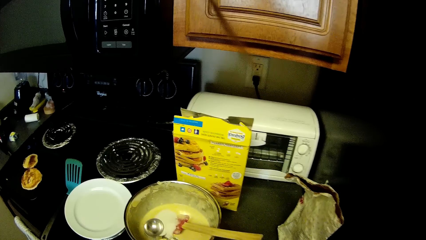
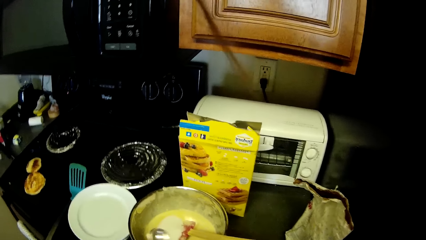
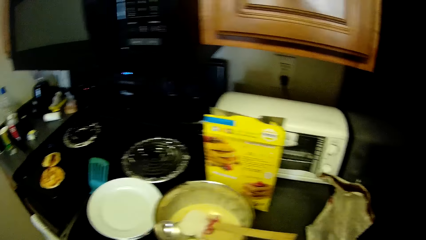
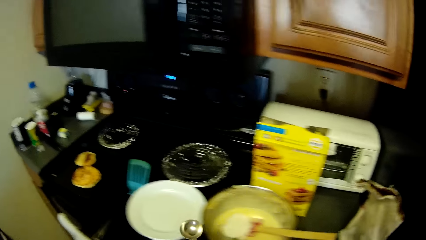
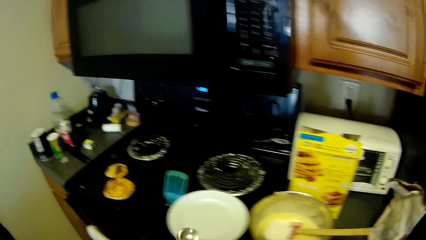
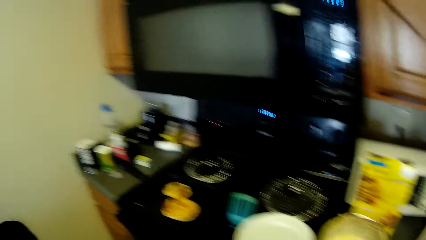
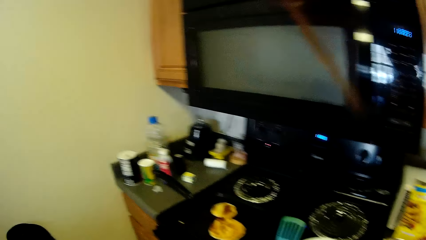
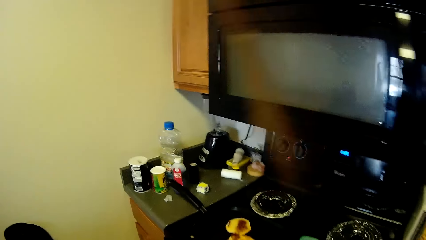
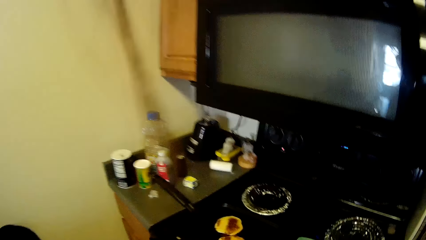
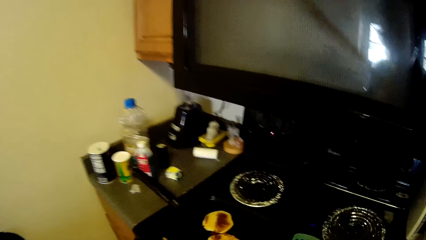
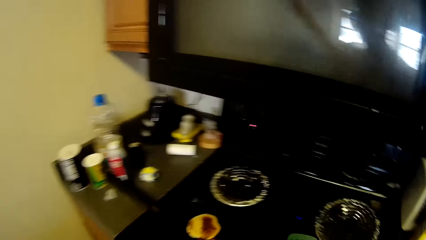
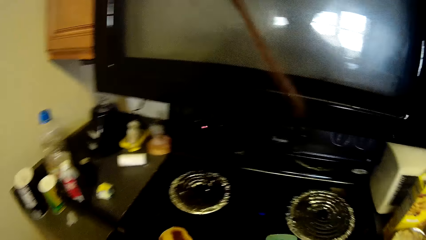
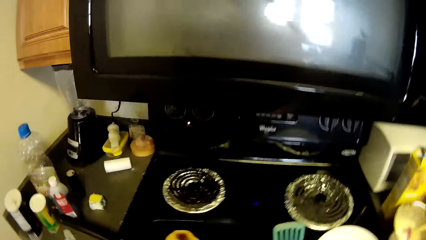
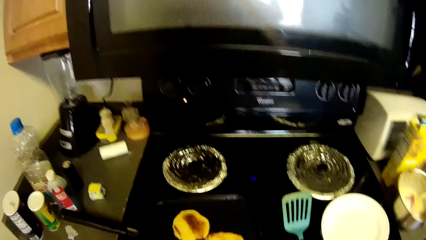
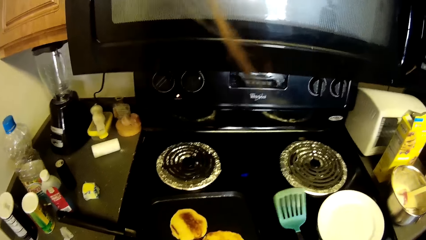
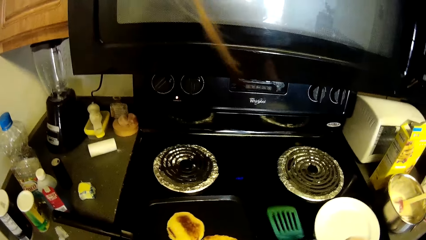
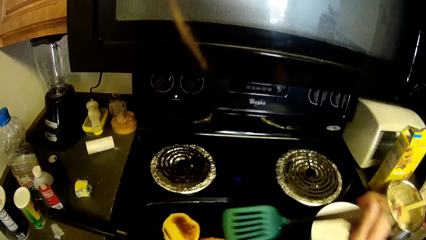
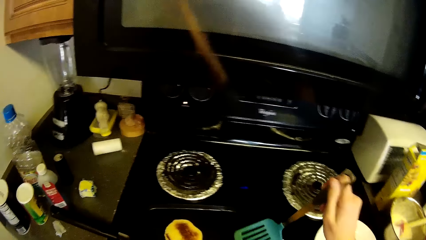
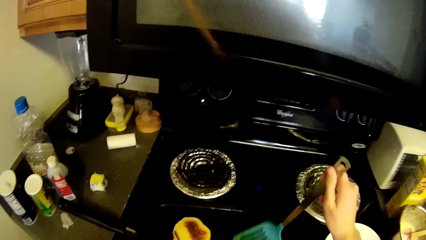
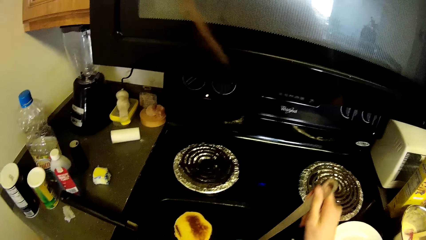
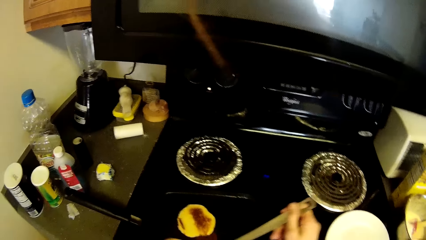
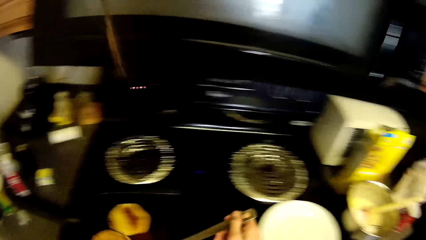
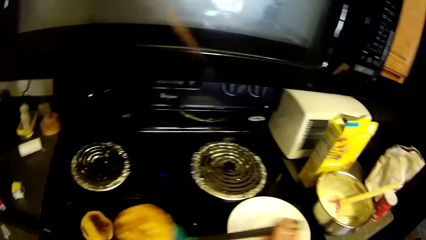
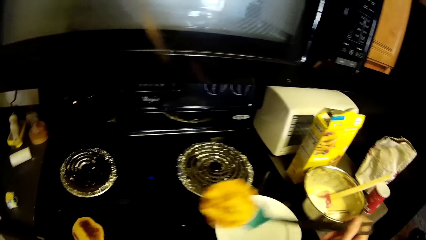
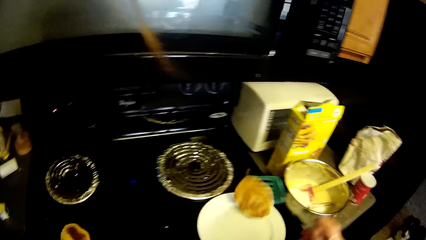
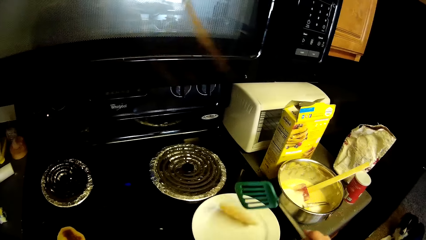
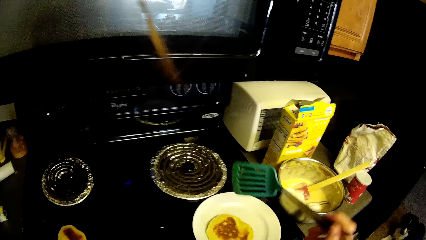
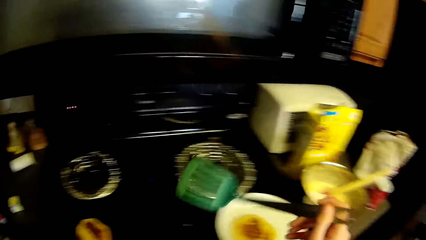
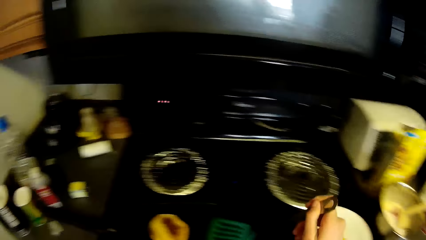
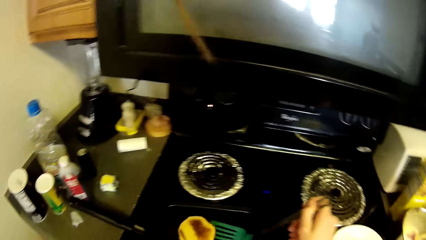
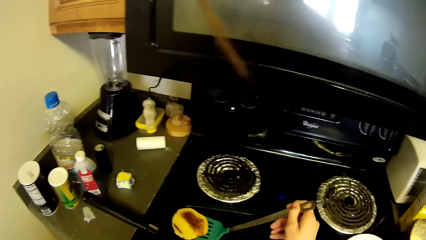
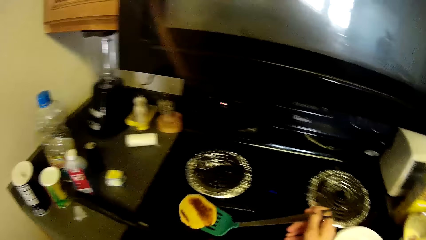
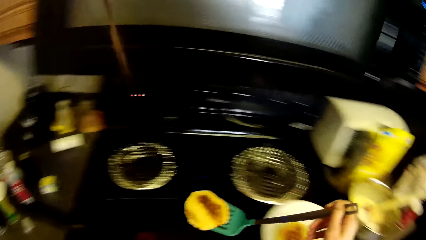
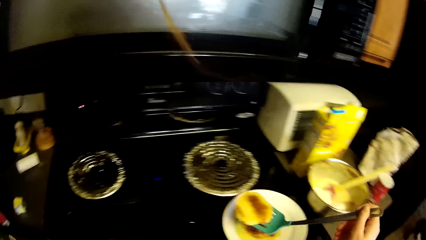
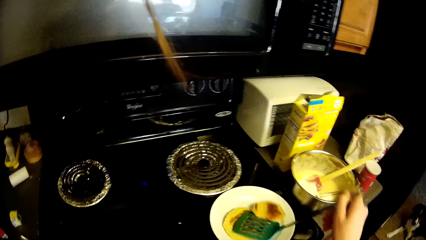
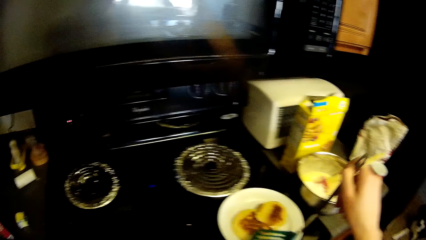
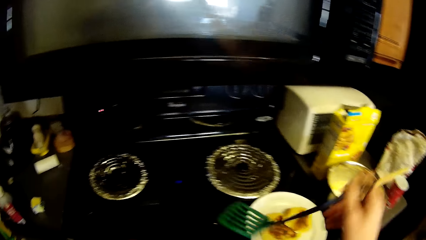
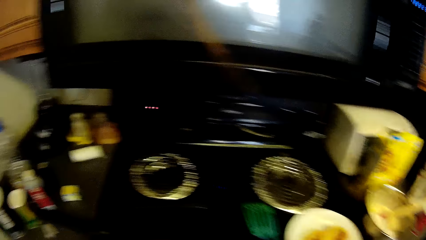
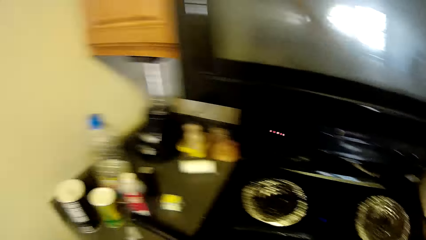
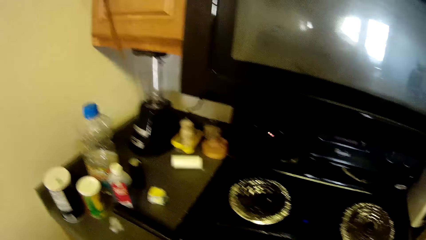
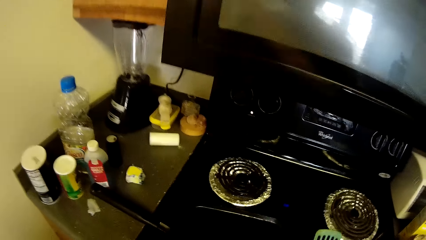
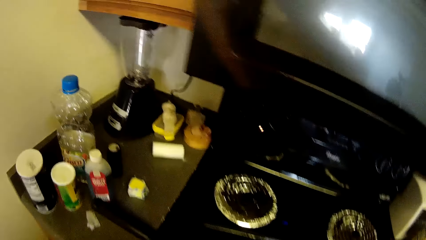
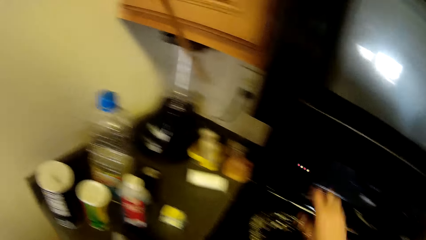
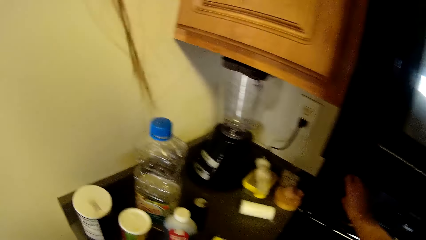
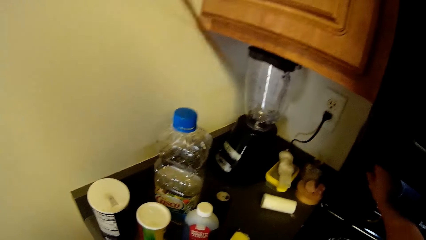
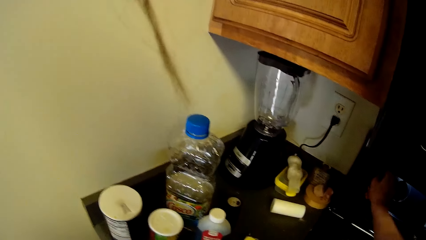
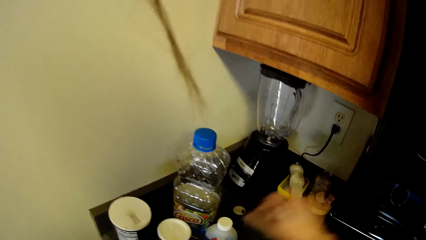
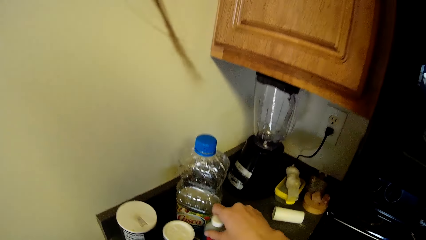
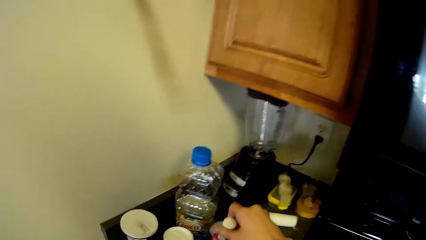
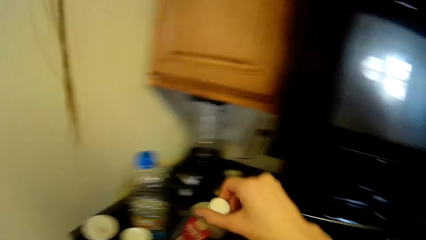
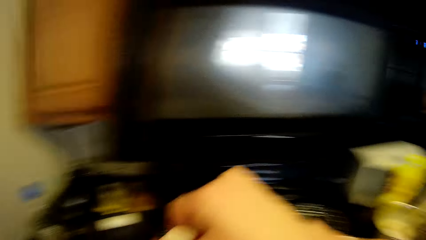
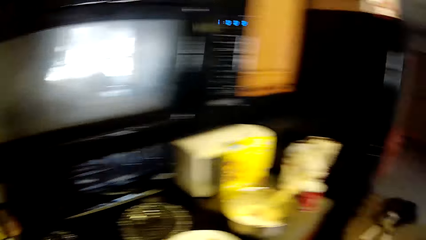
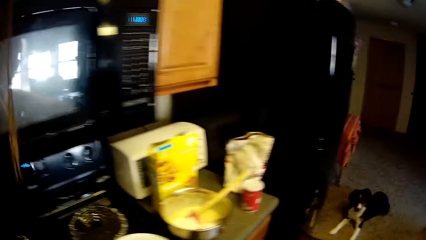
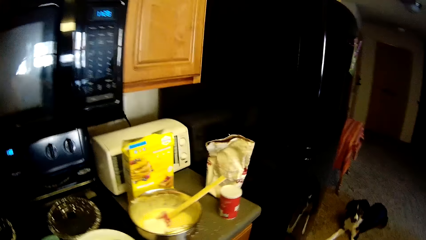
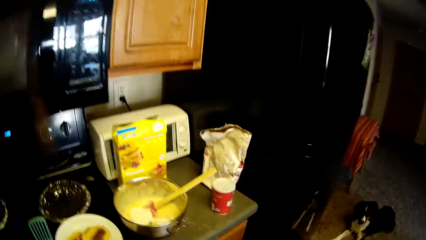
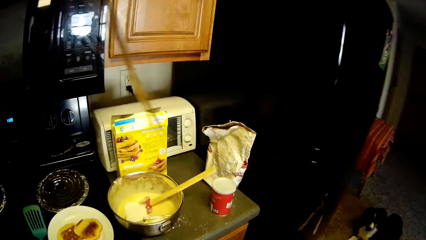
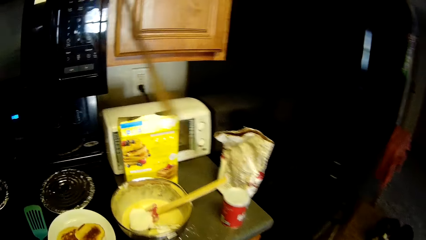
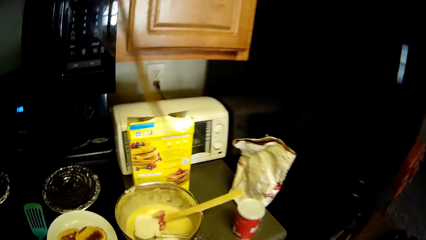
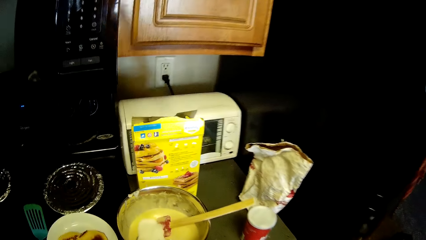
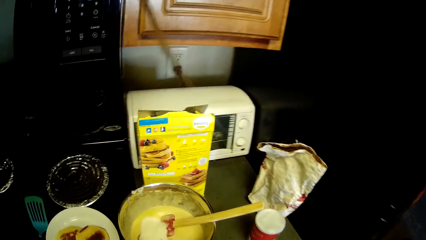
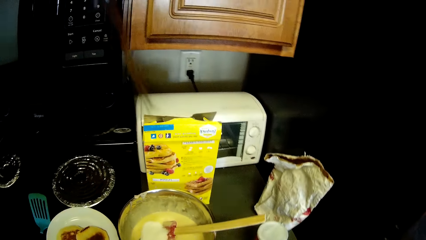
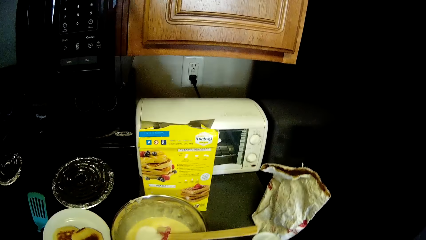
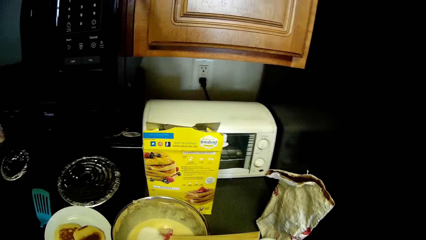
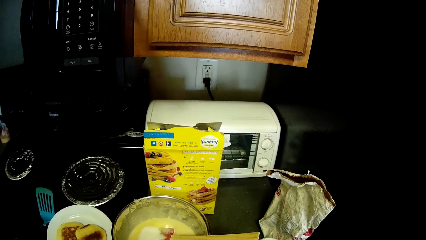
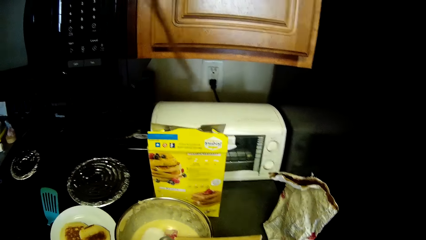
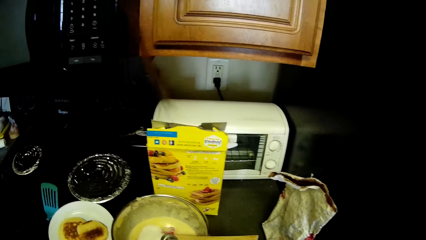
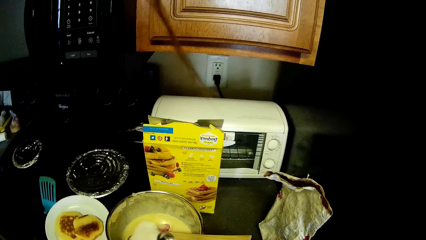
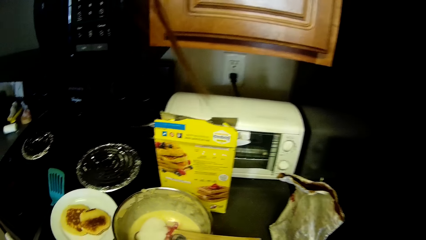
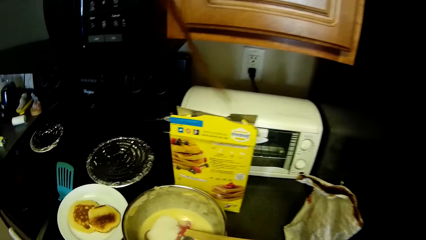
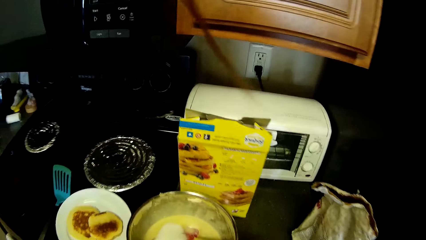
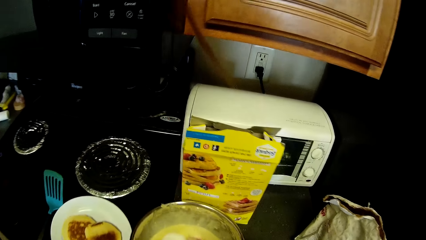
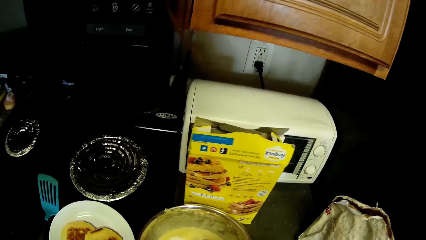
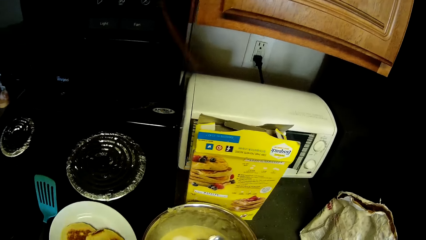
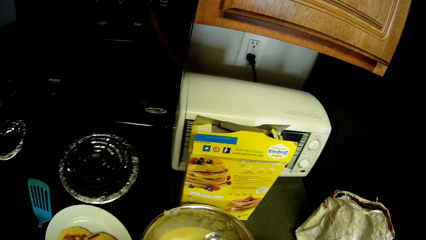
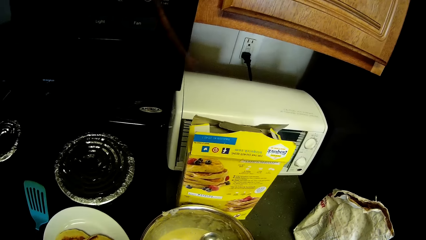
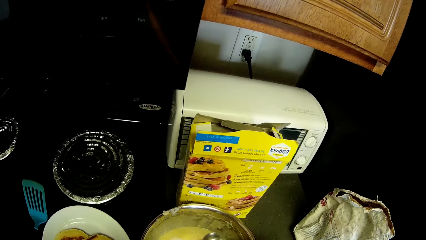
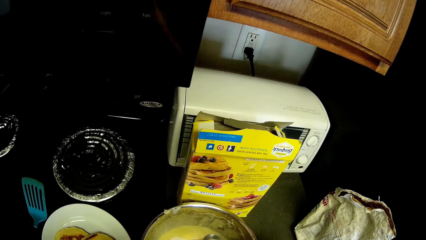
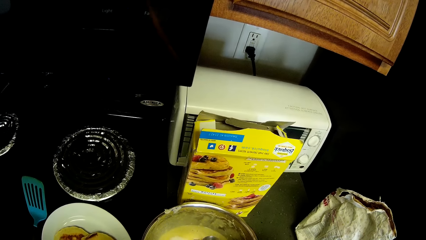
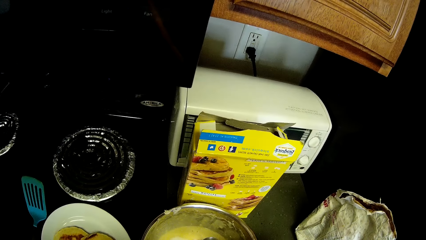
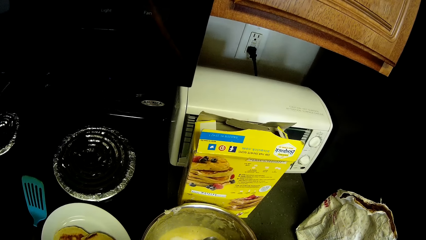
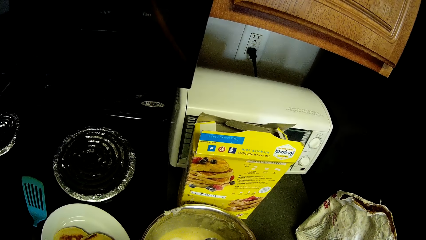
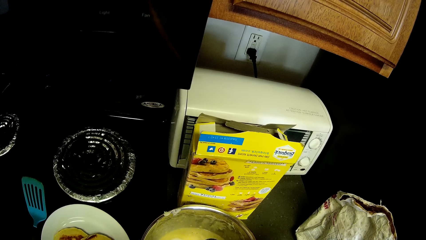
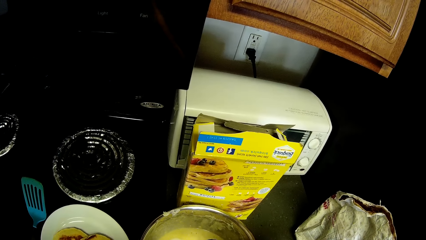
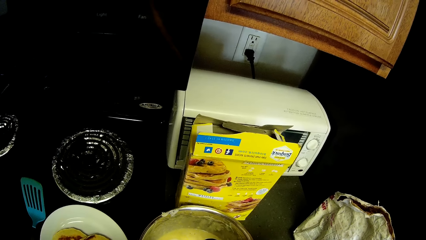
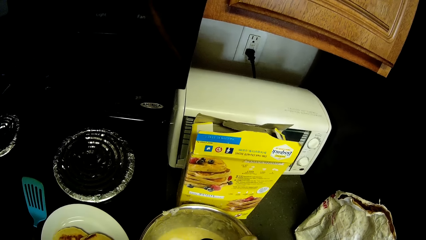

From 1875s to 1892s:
The camera wearer walks towards the gas cooker. They pick up a slotted turner from the gas cooker. They lift a pancake from the crepe pan. They place the pancake into a plate. They take another pancake from the crepe pan. They place the pancake into the plate. They drop the slotted turner on the gas cooker. They turn off the gas cooker. They pick up vanilla flavor from the slab. They look at the mixture.
